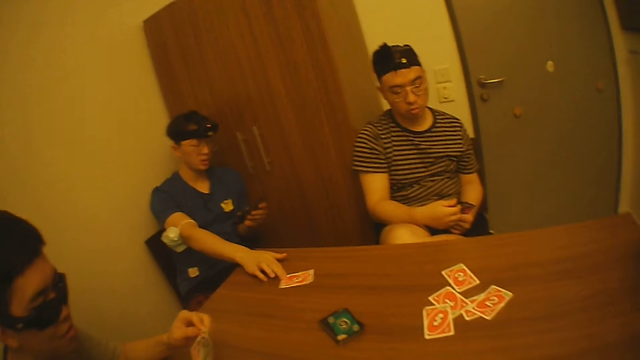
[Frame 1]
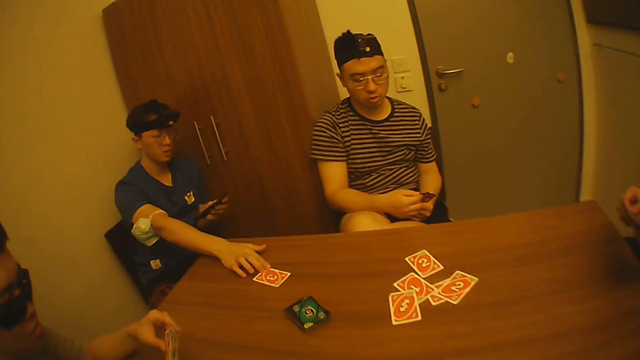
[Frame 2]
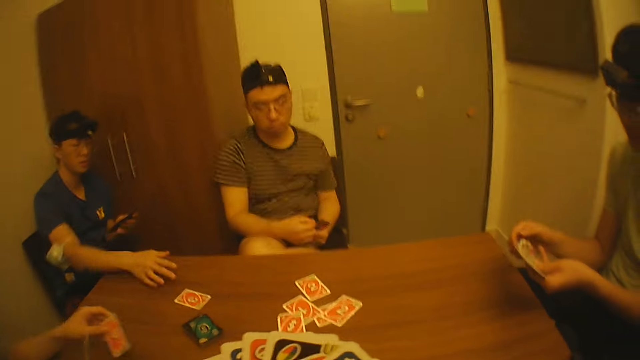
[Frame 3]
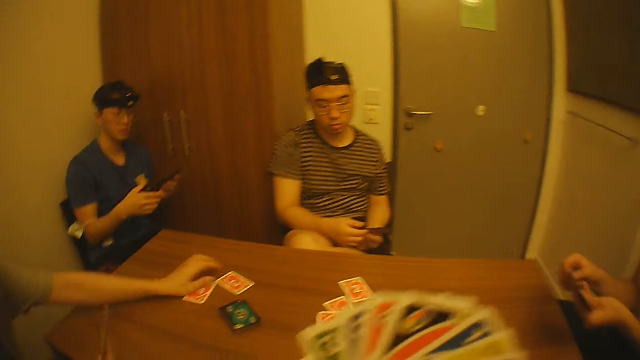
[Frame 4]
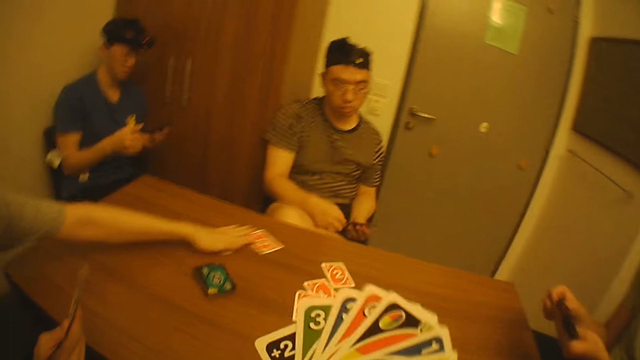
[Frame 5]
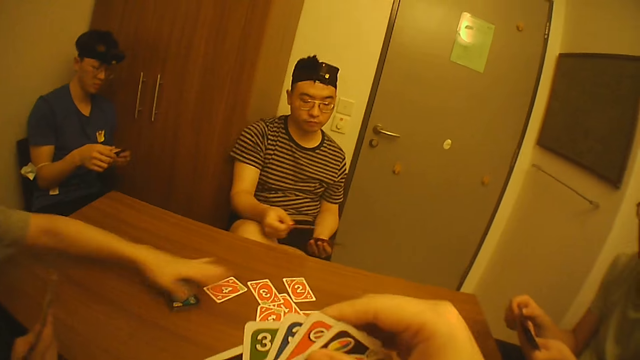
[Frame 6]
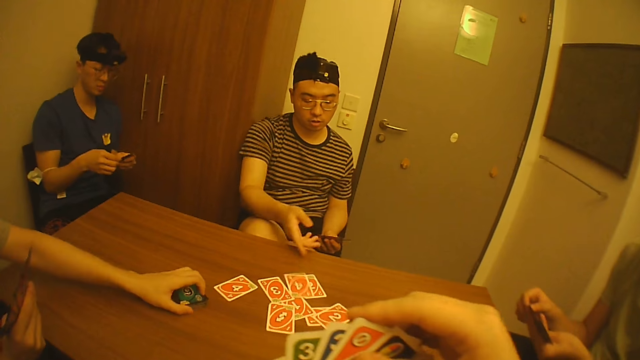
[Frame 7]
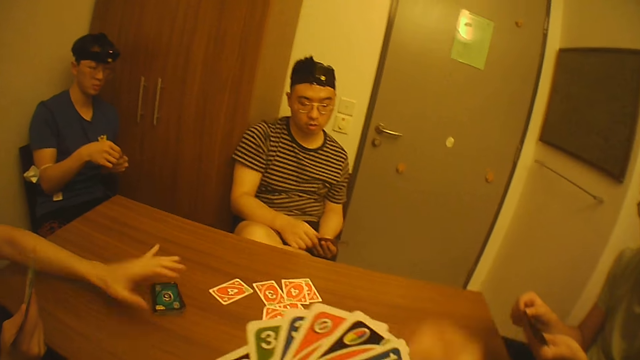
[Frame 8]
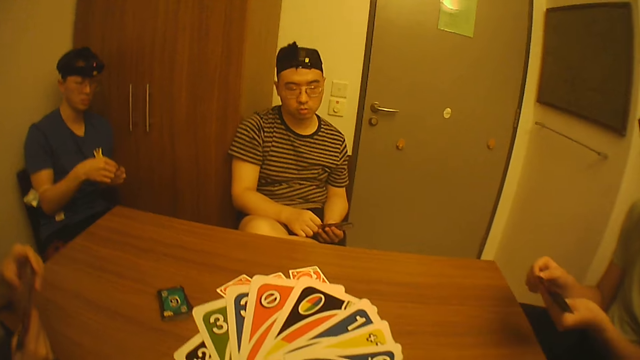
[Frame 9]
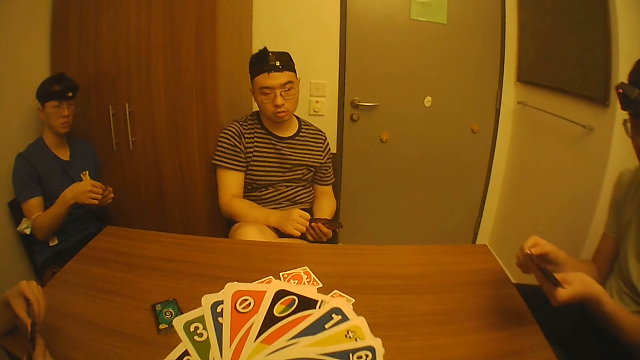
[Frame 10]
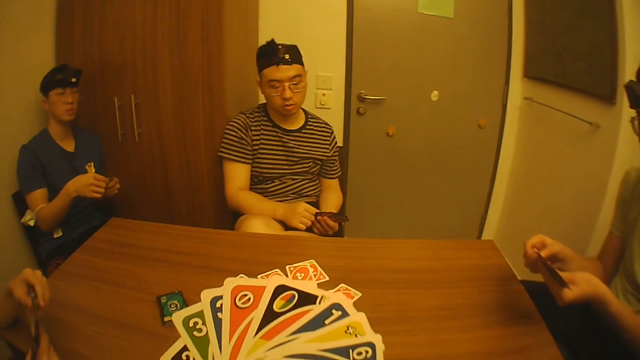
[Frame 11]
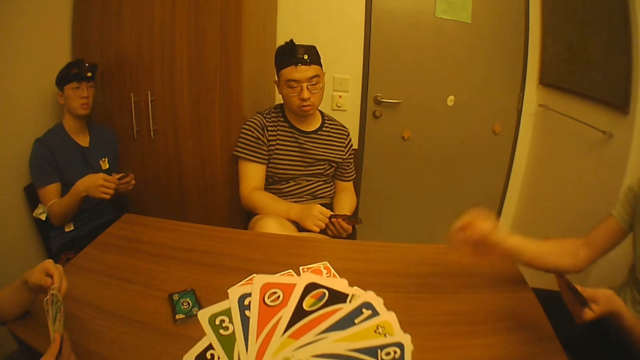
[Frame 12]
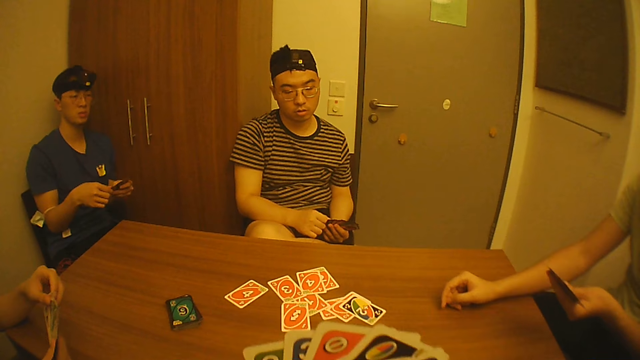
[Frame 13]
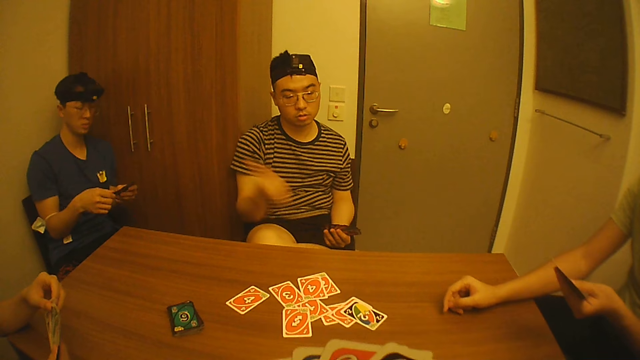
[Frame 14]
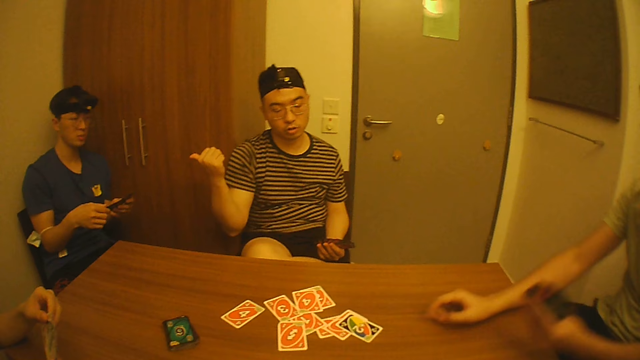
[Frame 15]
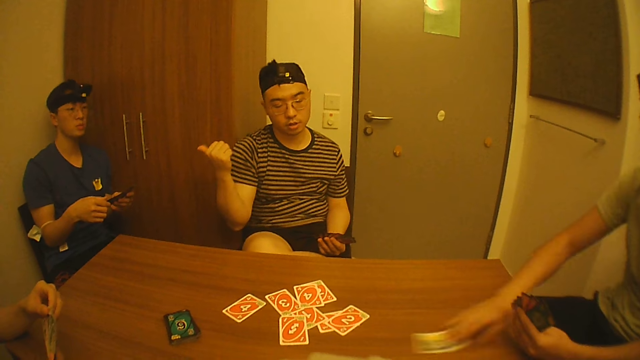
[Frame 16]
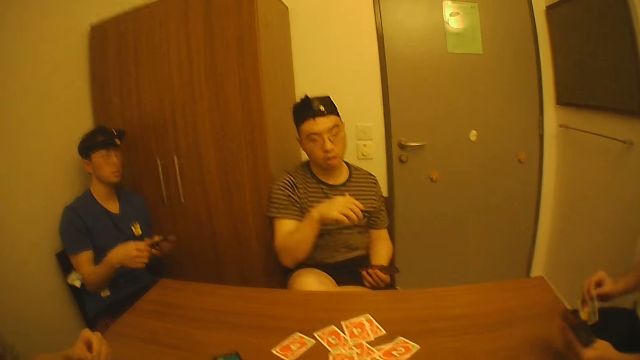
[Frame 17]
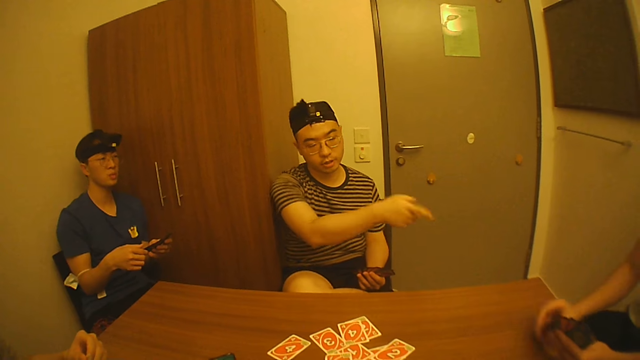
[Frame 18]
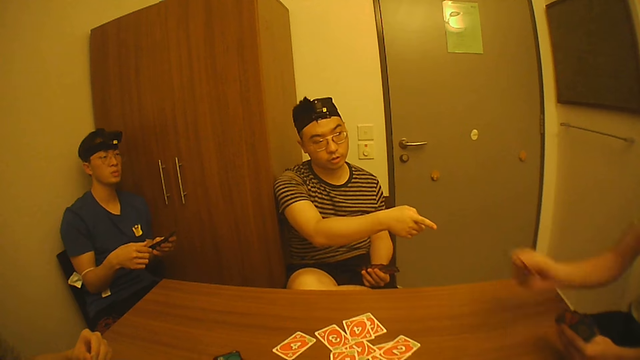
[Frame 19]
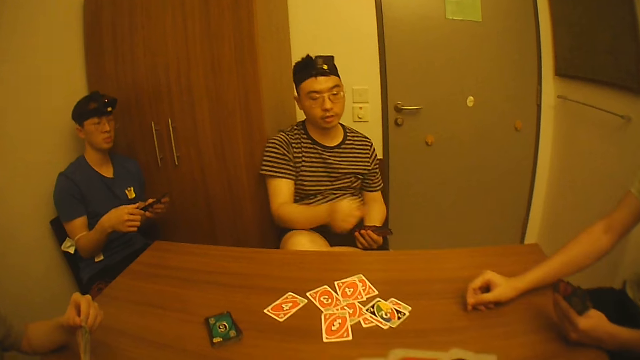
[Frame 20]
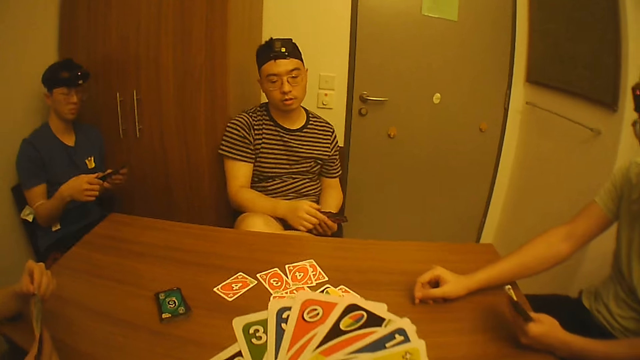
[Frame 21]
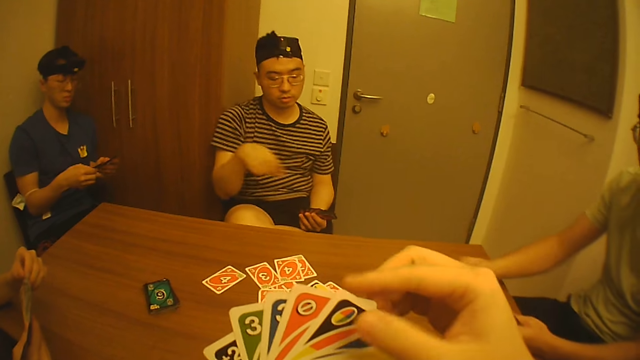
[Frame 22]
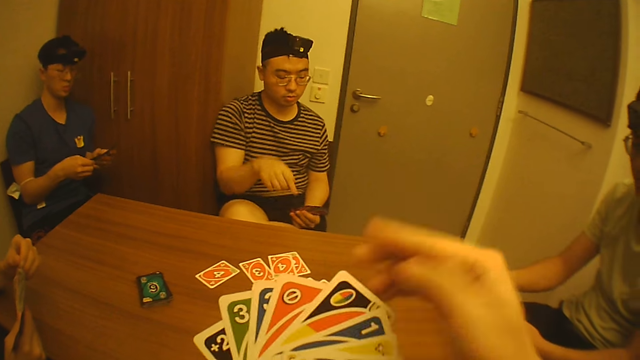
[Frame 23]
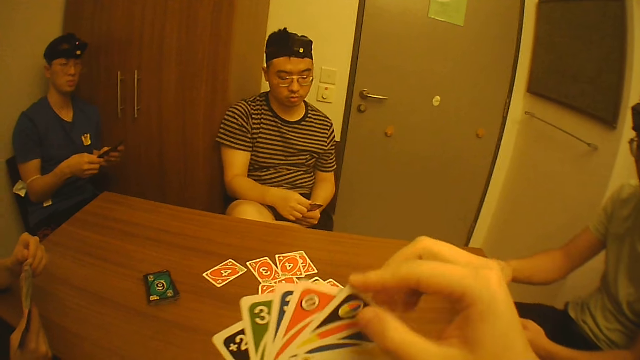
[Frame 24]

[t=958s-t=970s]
A person plays cards. Another person drops a card on the table and pushes the card on the table. A third person drops a card on the table. A fourth person plays cards. The third person pushes a card on the table. The camera wearer looks at his cards. The first person selects playing cards. A fifth person speaks to his friends and drops a card on the table. The camera wearer looks at his cards. The fourth person selects playing cards. A sixth person drops a playing card on the table. The fifth person speaks to the sixth person. The sixth person drags a playing card on the table and picks a card from the table. The fifth person speaks to the sixth person. The sixth person drops a playing card on the table. The camera wearer looks at his cards.

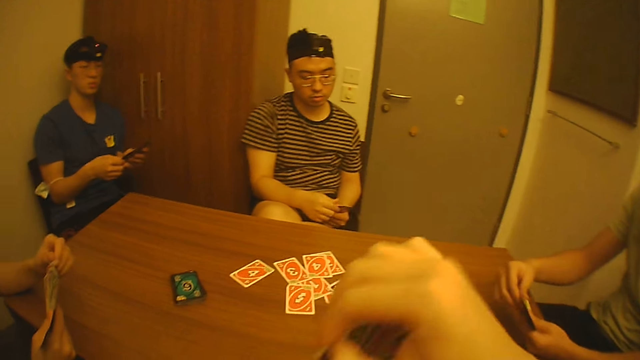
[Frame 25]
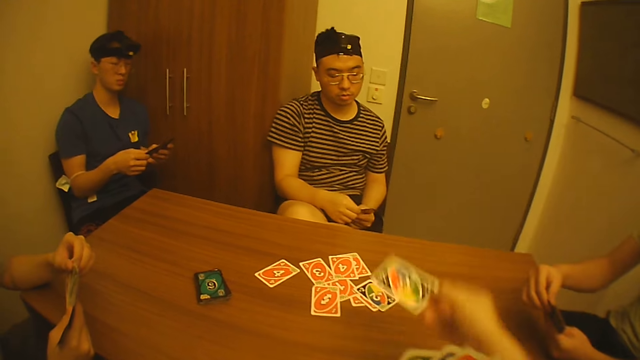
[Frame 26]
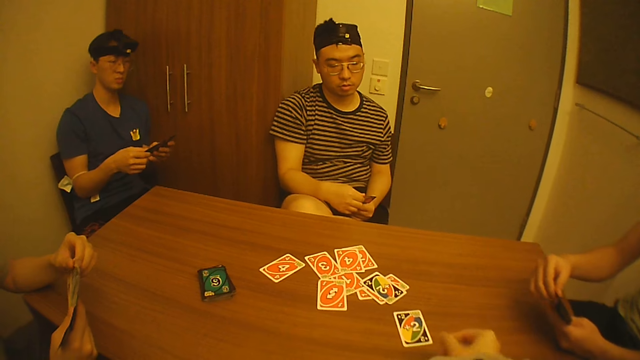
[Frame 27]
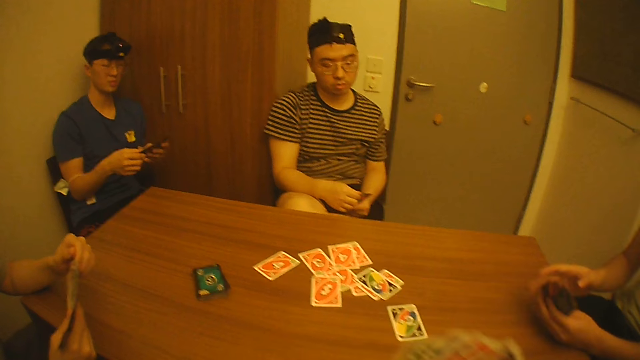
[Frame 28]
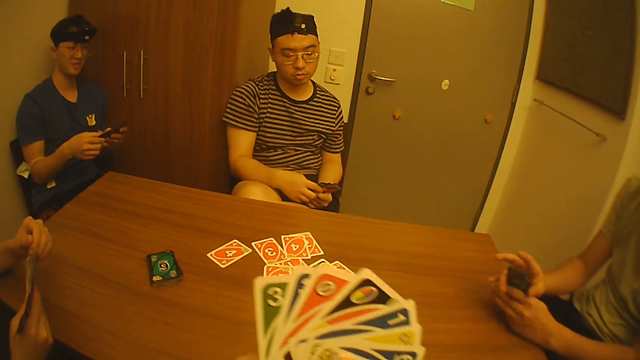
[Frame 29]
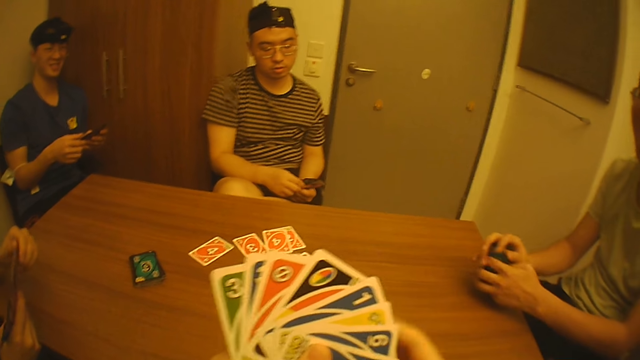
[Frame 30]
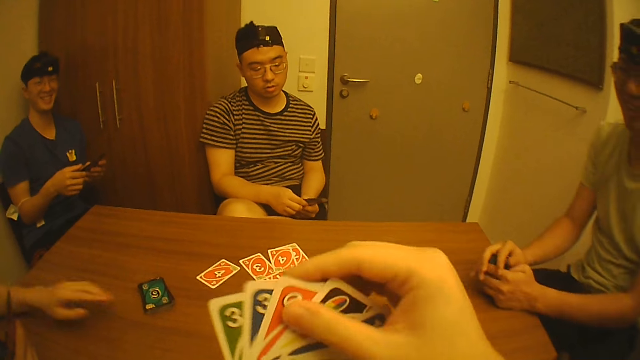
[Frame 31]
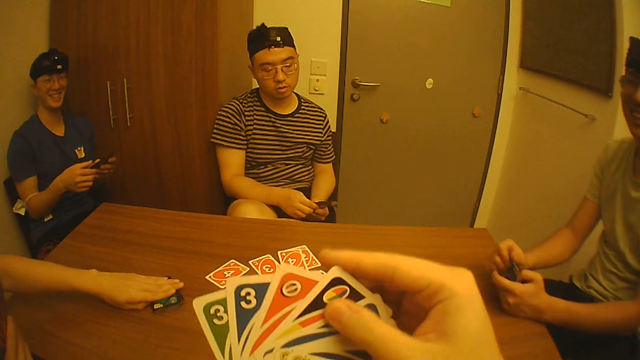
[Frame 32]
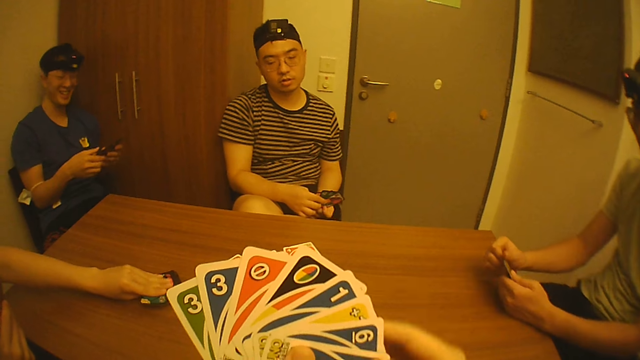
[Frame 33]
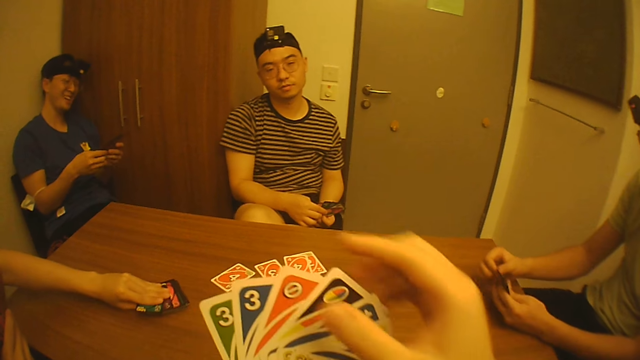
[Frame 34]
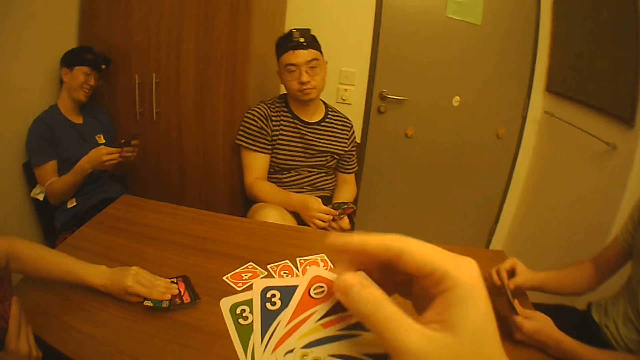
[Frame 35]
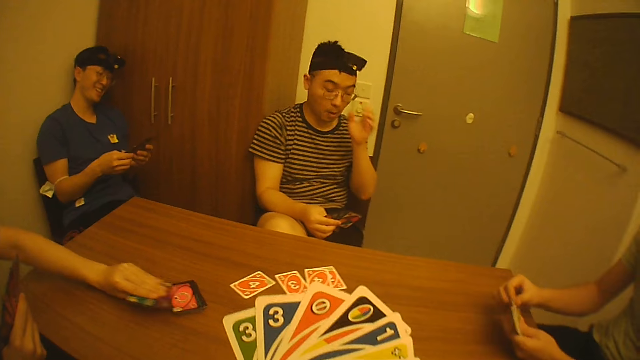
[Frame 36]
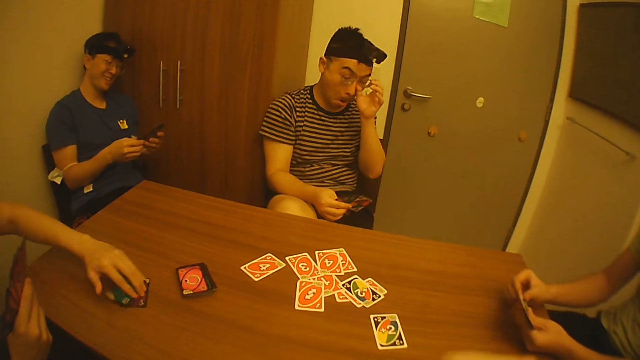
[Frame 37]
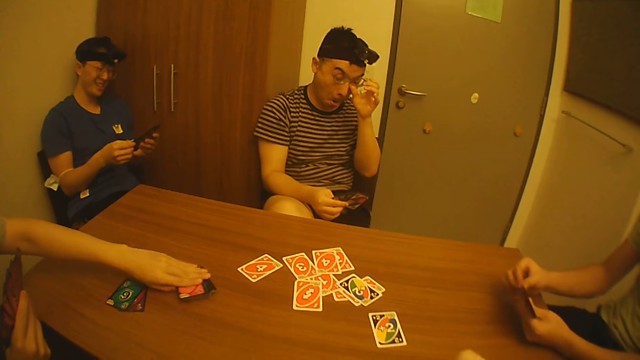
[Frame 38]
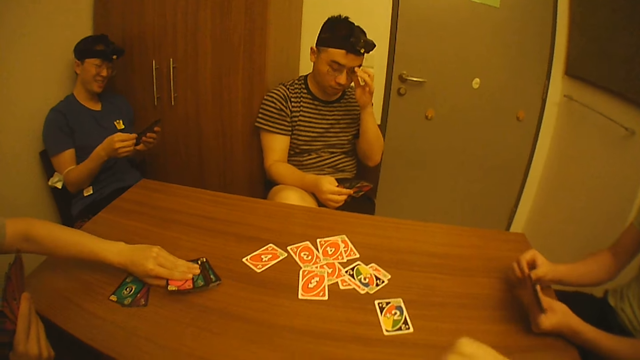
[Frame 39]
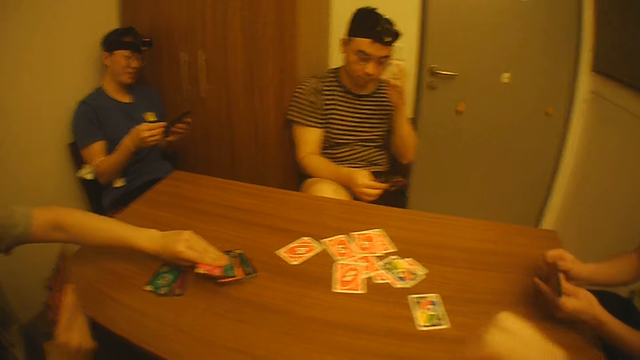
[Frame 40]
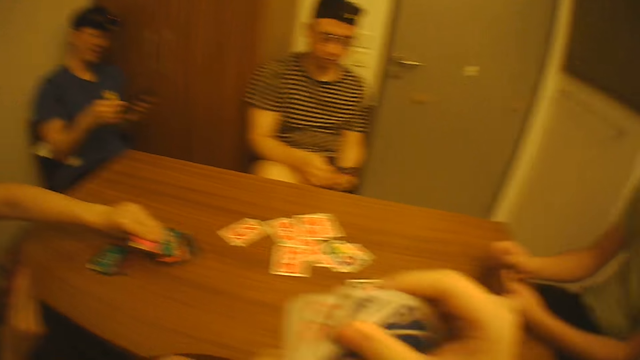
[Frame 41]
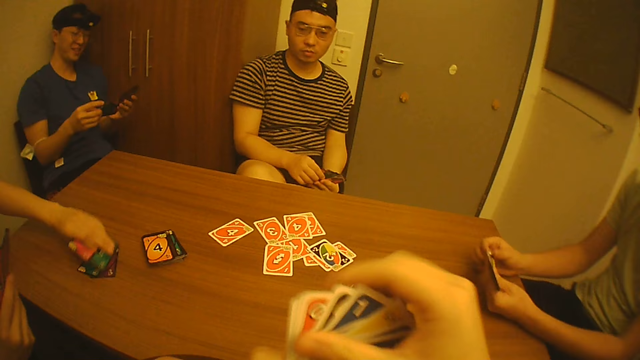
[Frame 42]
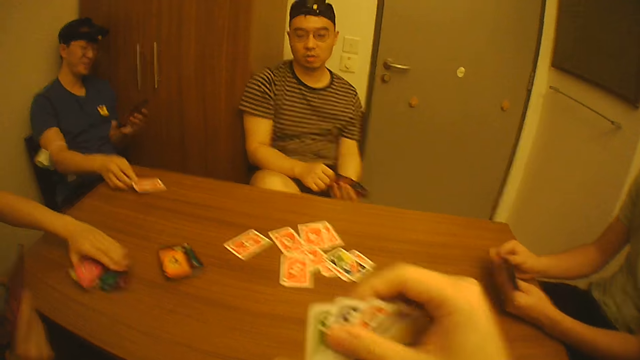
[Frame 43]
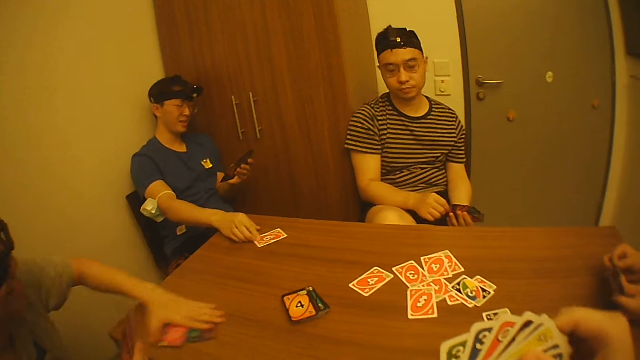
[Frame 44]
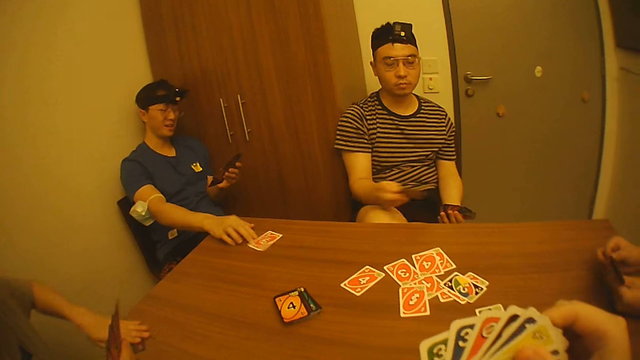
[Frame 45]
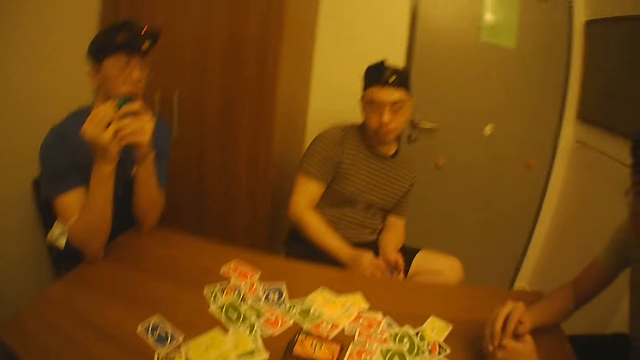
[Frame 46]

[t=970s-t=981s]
The camera wearer plays cards. They drop a card on the table, speak to their friends, look at their cards, and speak to their friends. A person selects cards. Another person adjusts playing cards. The second person looks at the camera wearer. The camera wearer looks at his cards. The second person selects playing cards. A third person laughs. A fourth person picks playing cards on the table. The first person scratches an eye. The camera wearer looks at his cards. The third person plays cards.
